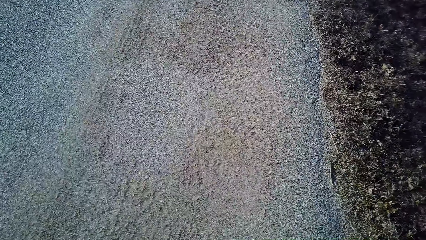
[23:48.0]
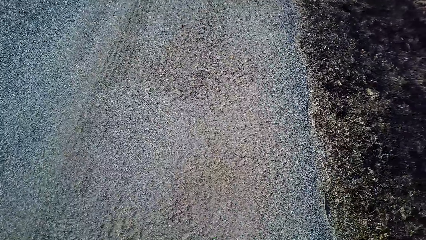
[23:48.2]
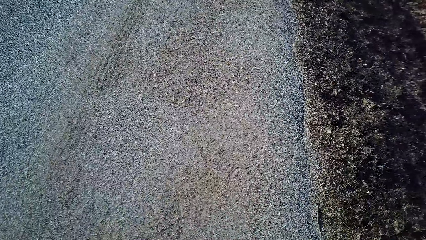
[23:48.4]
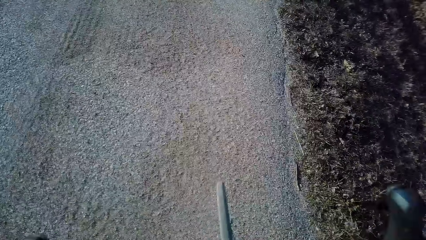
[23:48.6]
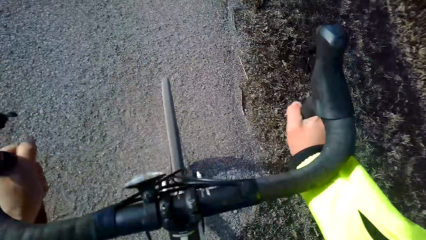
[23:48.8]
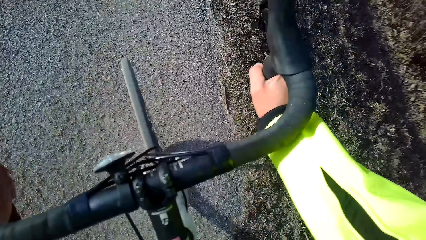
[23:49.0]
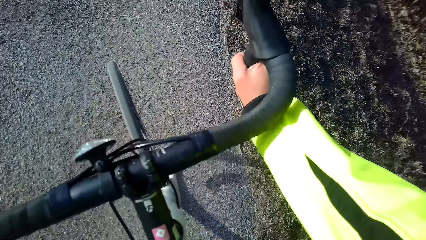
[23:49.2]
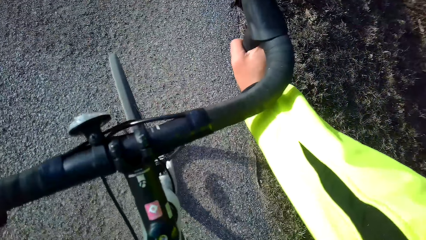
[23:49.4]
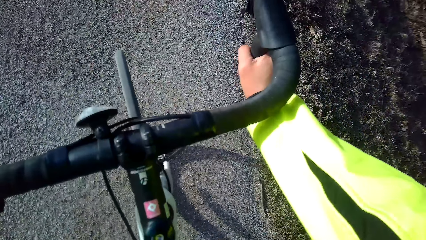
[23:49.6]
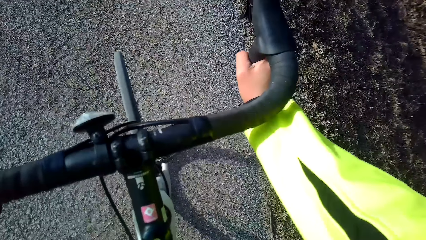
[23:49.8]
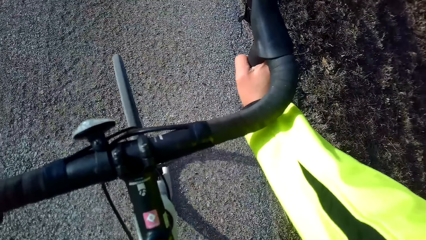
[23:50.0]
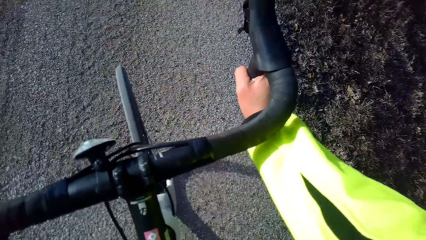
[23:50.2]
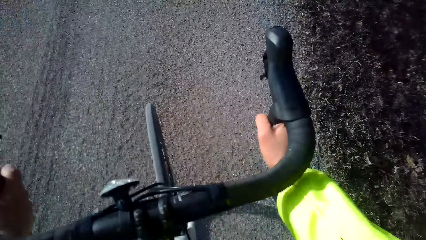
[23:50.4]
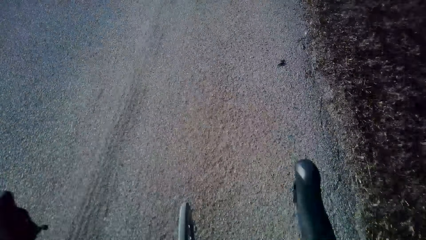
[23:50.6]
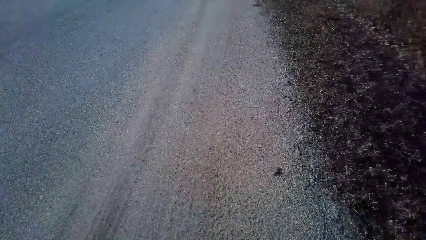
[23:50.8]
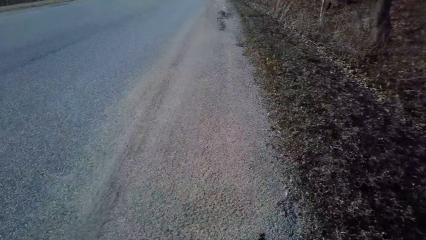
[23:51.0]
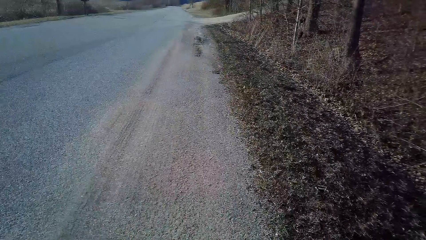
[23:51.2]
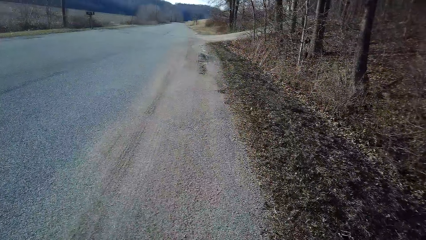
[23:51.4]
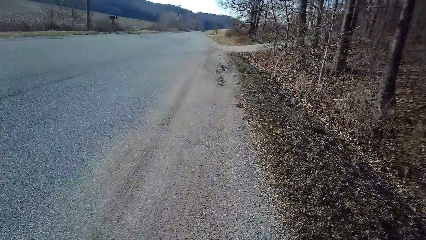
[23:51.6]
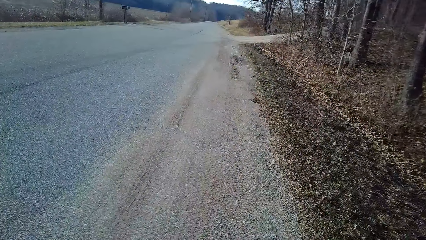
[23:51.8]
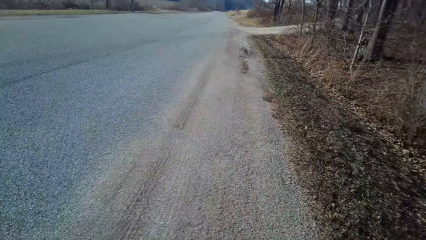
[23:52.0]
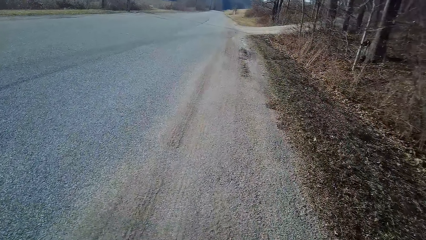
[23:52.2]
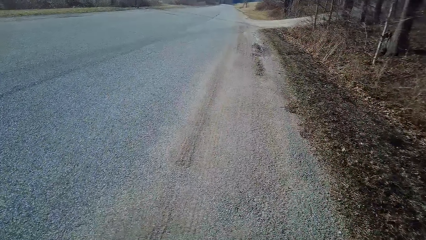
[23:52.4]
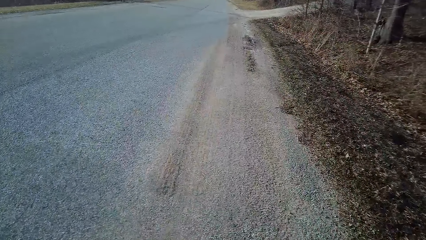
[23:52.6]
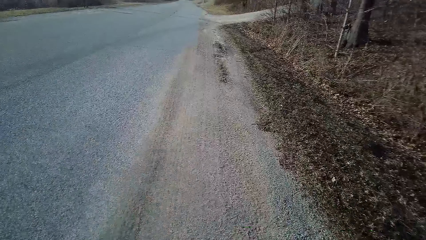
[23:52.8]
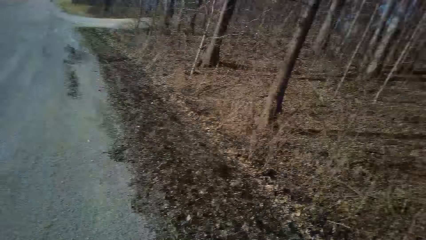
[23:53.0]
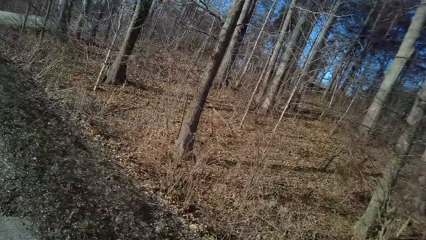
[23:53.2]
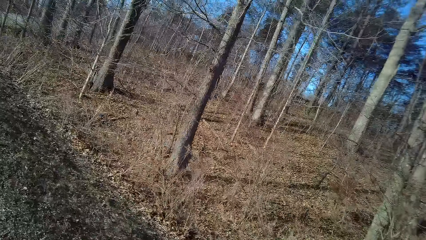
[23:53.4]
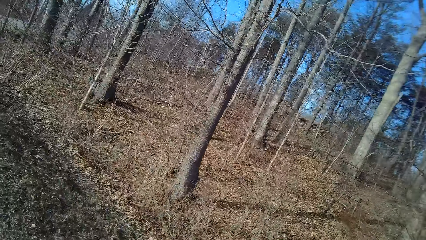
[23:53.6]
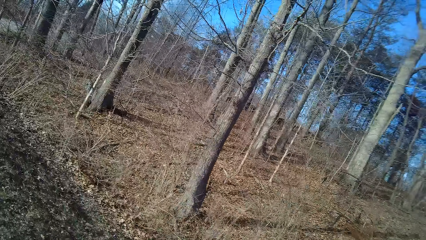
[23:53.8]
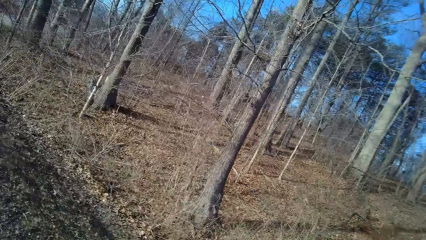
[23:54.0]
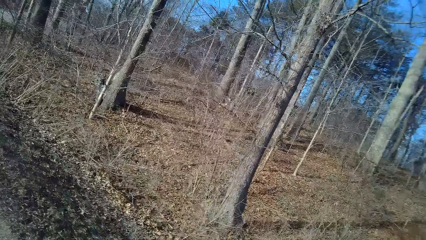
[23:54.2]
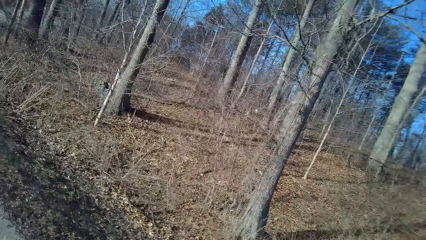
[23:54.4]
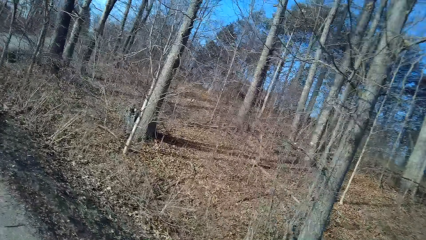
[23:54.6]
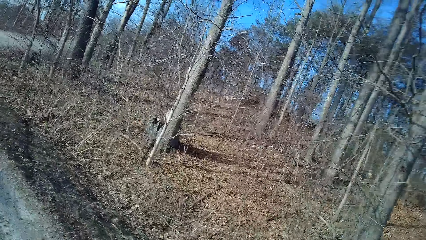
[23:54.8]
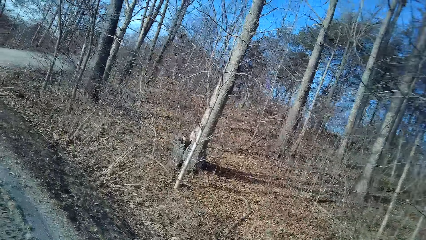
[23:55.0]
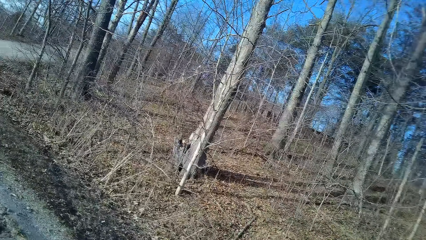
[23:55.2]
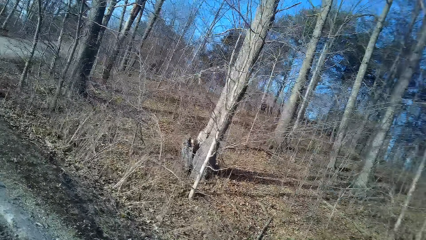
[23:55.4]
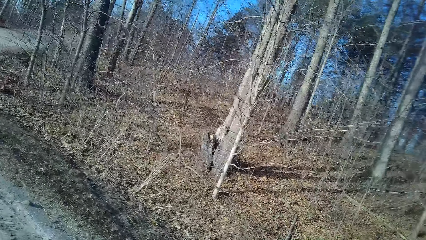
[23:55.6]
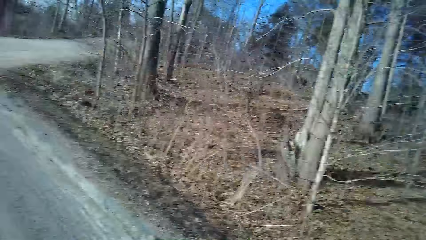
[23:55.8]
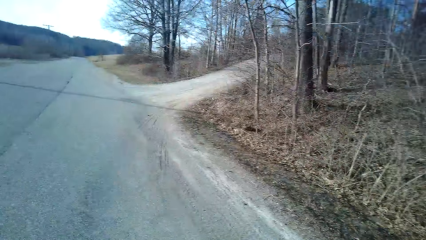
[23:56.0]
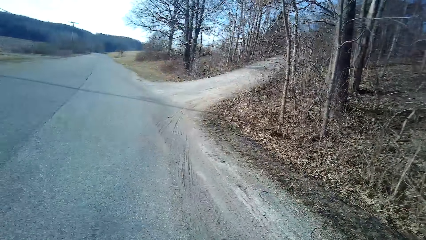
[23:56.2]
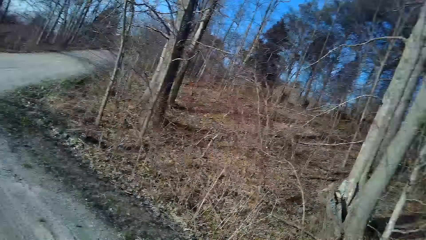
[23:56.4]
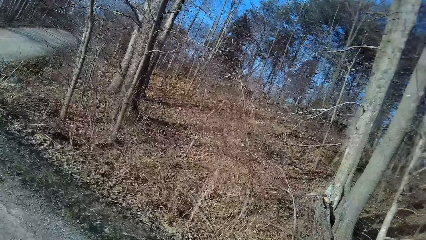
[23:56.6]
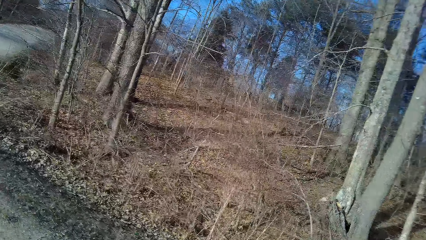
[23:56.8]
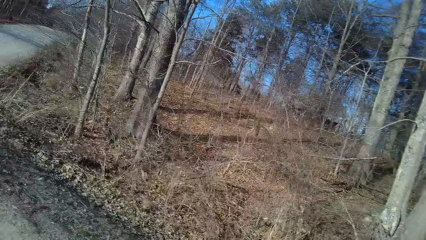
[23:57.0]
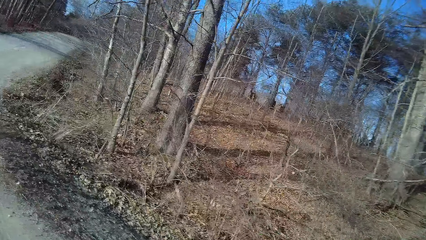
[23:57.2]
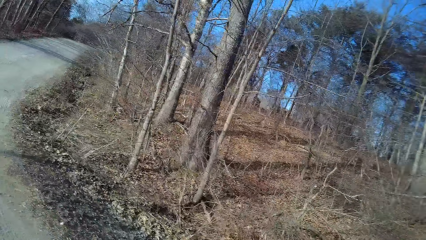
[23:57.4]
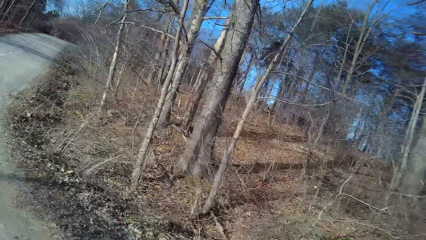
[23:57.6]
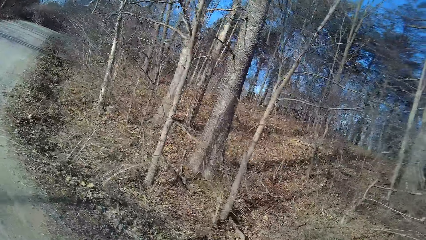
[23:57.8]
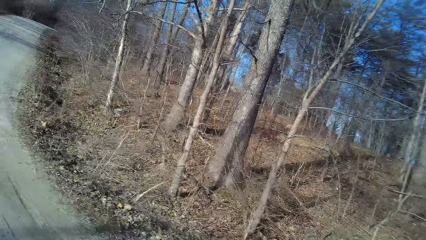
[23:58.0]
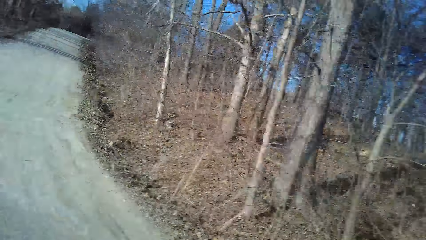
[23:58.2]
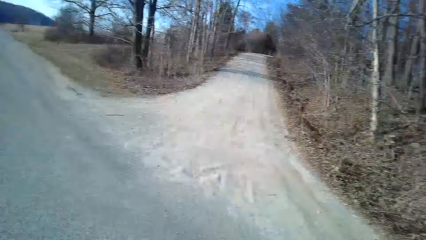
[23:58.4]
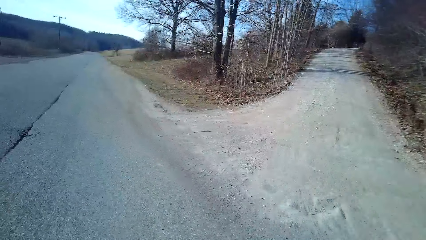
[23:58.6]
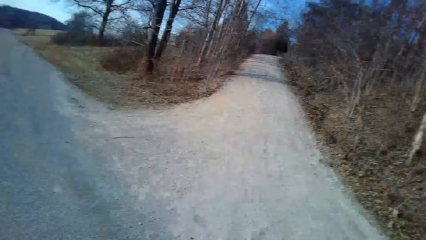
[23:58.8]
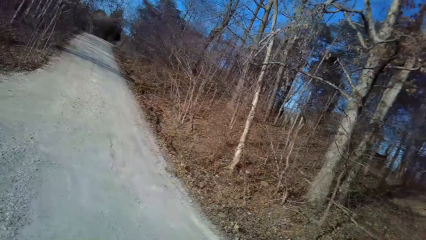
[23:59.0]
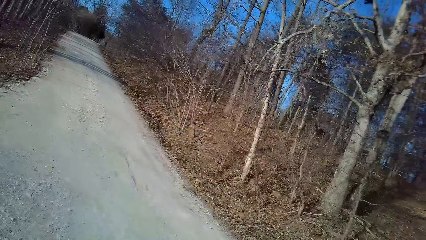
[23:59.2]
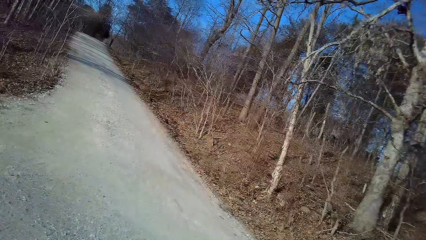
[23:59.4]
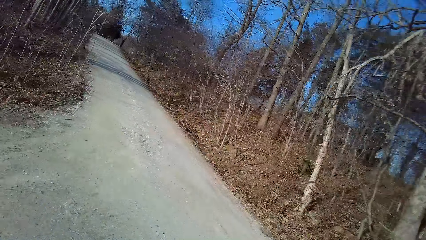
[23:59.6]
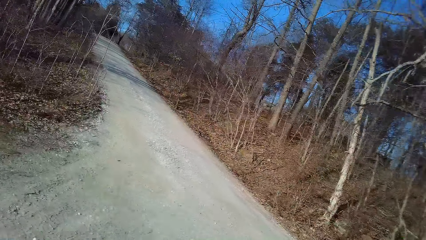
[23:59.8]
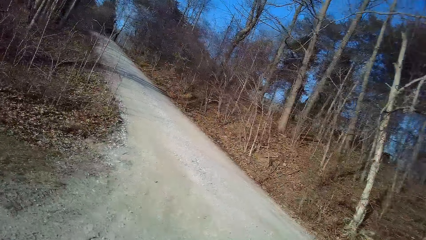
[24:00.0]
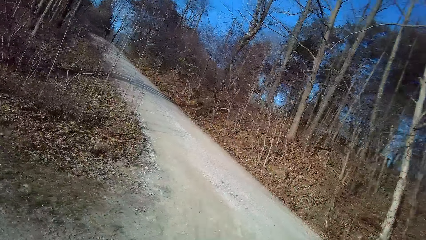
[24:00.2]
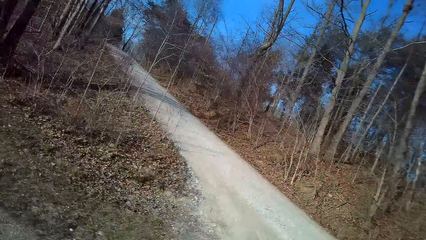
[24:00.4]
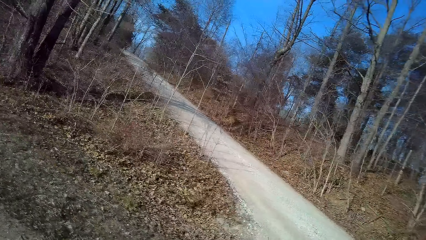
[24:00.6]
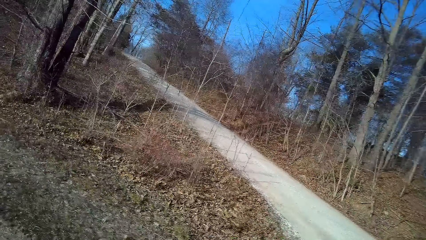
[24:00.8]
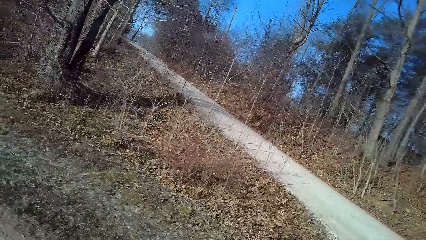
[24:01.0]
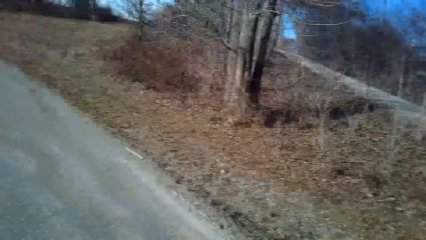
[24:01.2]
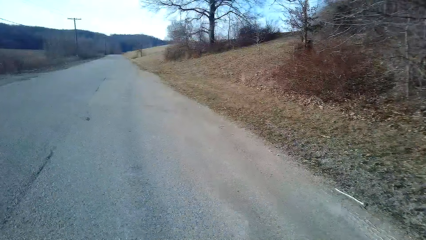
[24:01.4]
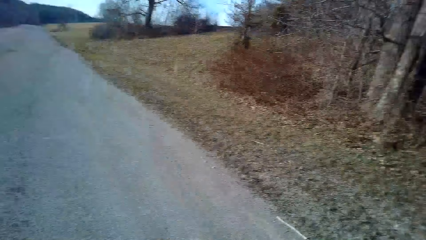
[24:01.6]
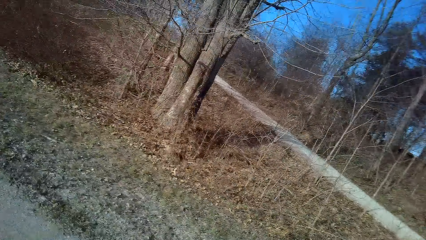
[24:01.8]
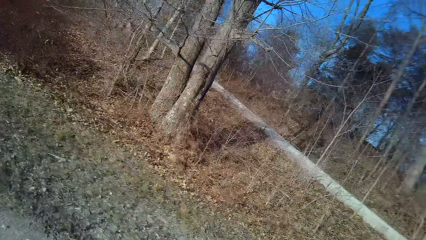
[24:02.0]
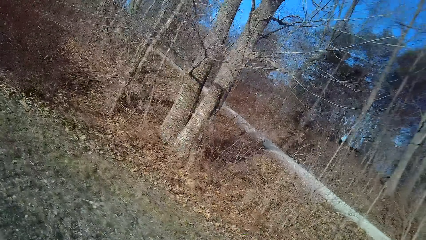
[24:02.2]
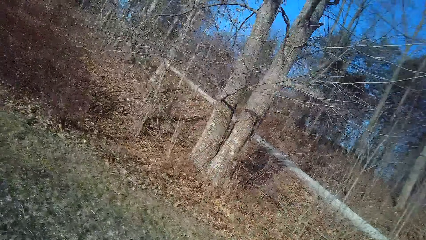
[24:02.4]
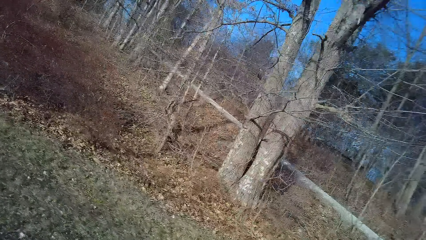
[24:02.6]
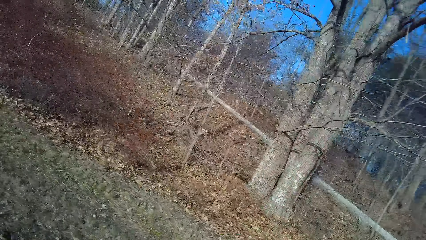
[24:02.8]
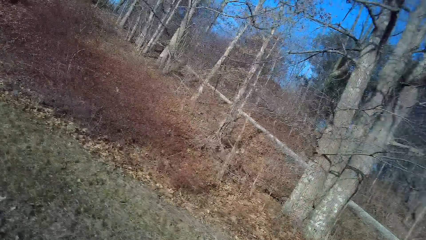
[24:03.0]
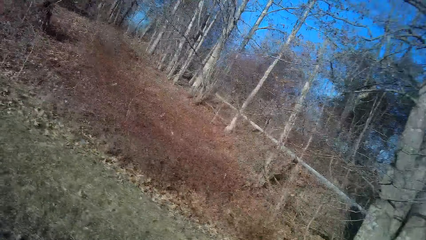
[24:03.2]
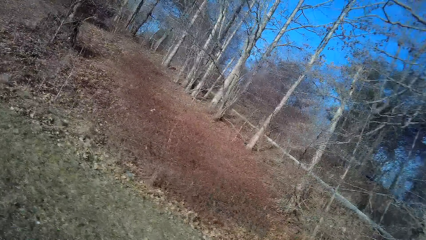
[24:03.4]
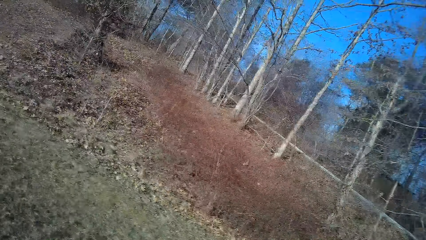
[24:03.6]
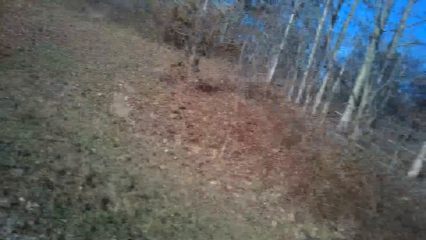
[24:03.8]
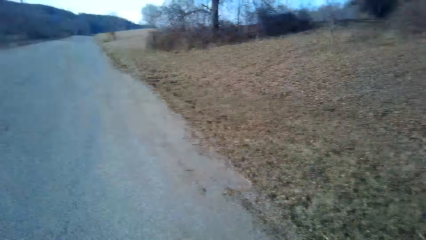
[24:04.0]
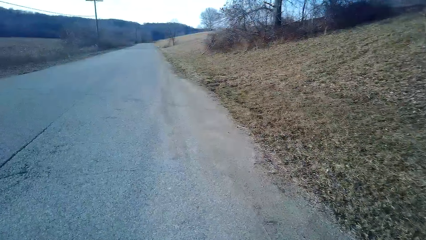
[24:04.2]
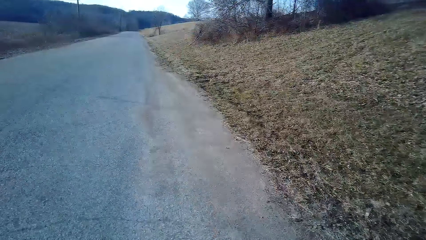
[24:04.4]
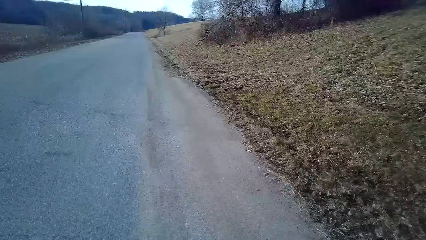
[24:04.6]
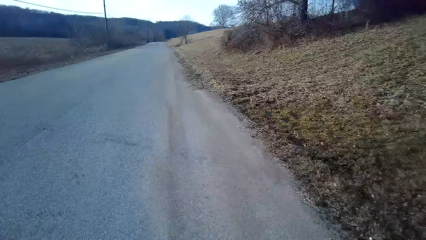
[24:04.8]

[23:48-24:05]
The camera wearer holds a bicycle. They turn around. They ride the bicycle on the road. They turn around. They ride the bicycle on the road.
